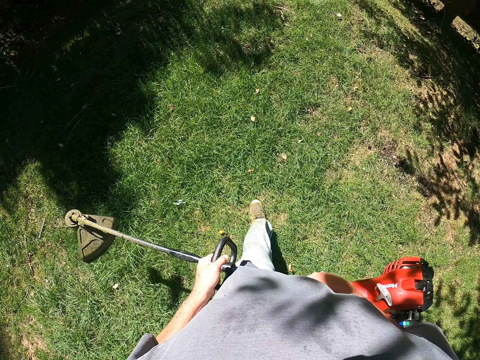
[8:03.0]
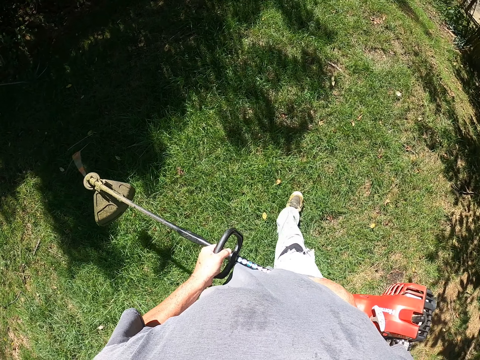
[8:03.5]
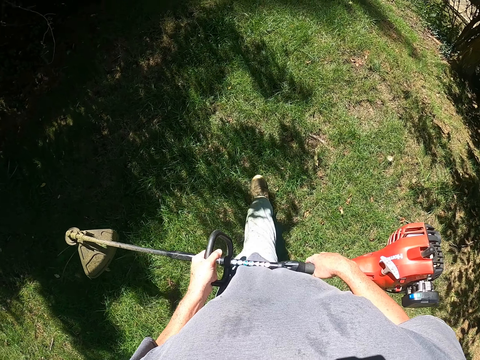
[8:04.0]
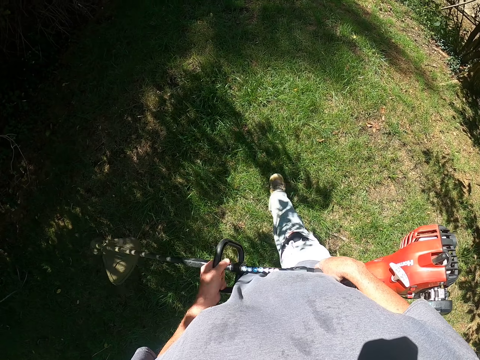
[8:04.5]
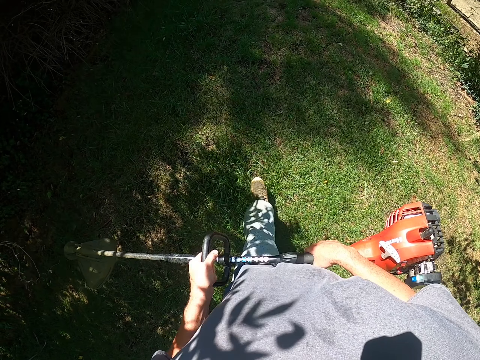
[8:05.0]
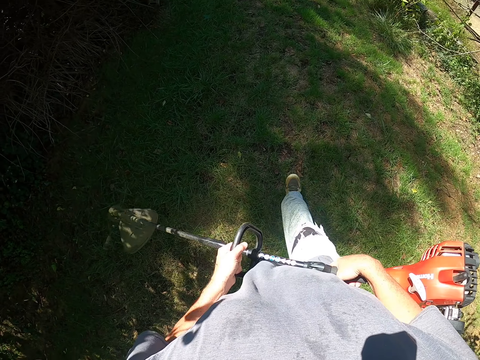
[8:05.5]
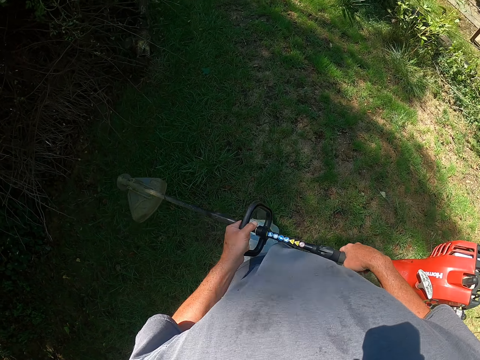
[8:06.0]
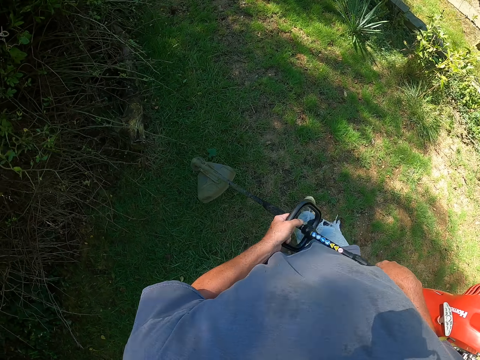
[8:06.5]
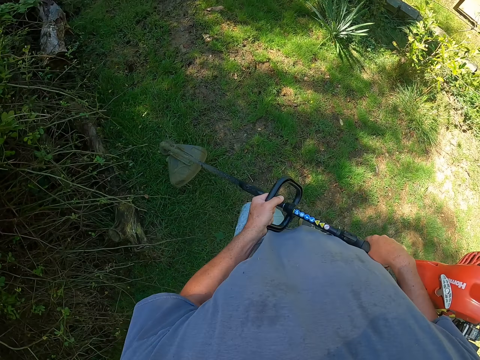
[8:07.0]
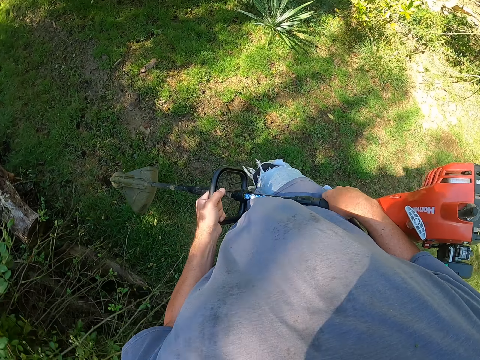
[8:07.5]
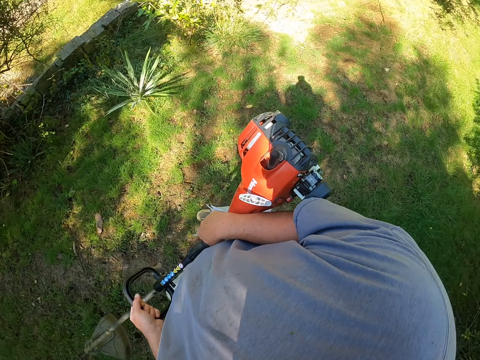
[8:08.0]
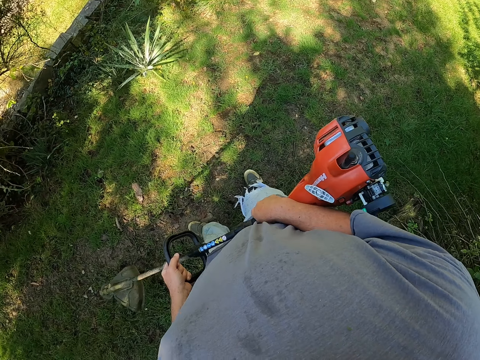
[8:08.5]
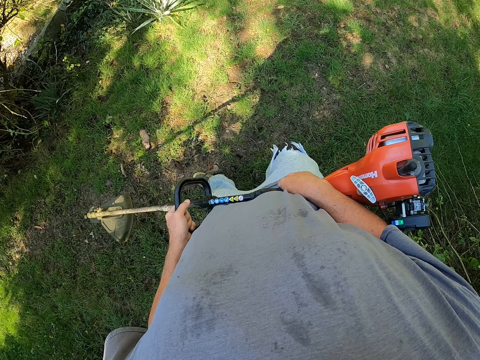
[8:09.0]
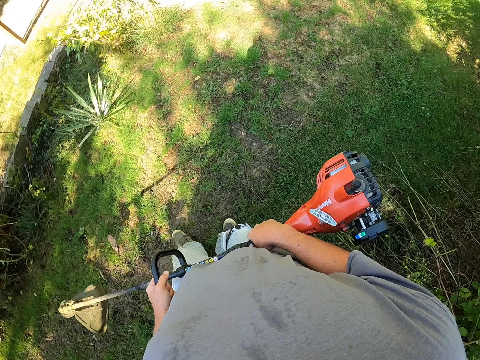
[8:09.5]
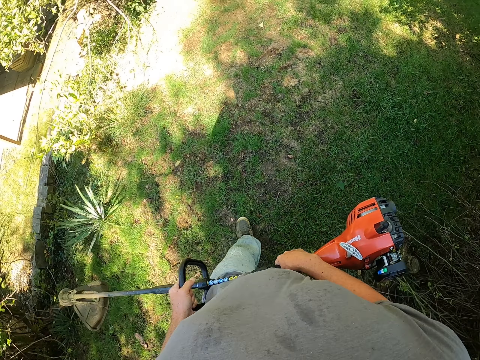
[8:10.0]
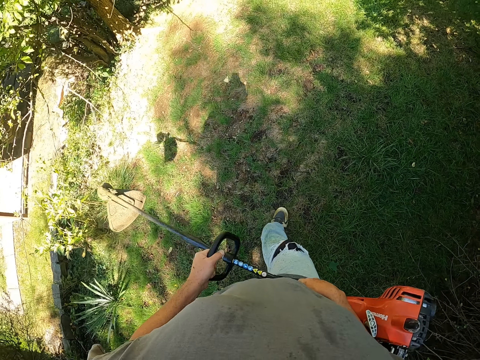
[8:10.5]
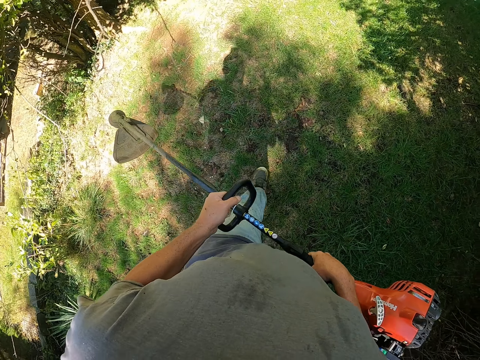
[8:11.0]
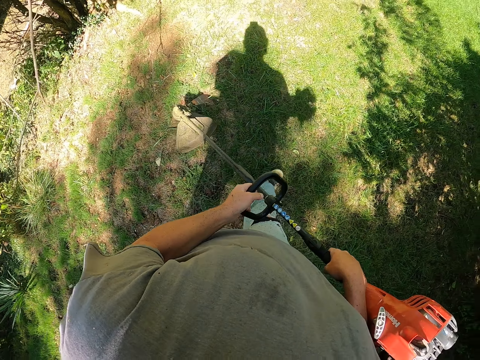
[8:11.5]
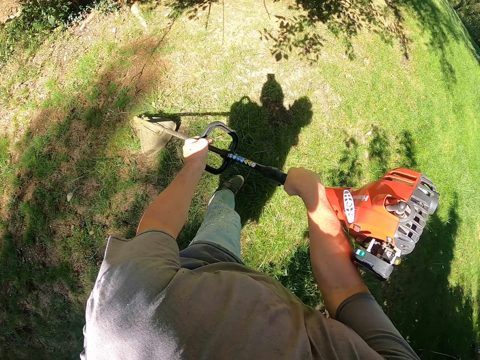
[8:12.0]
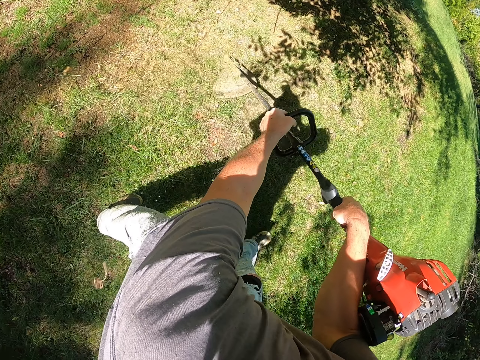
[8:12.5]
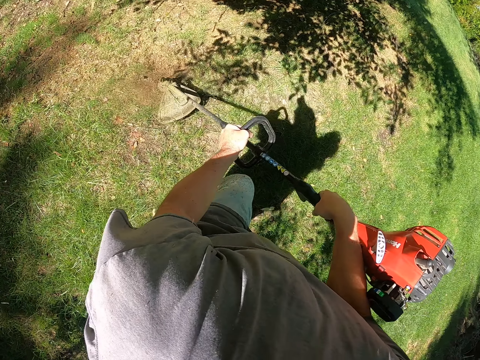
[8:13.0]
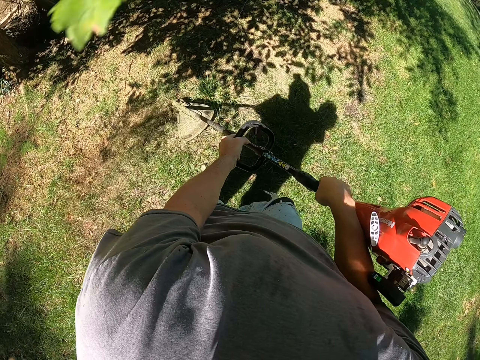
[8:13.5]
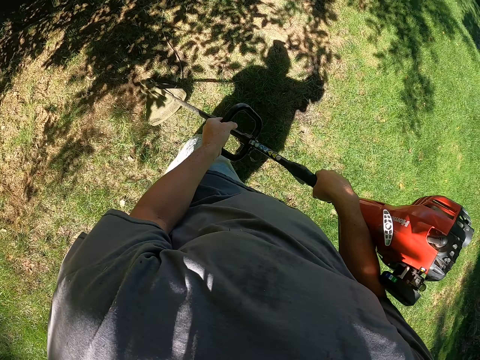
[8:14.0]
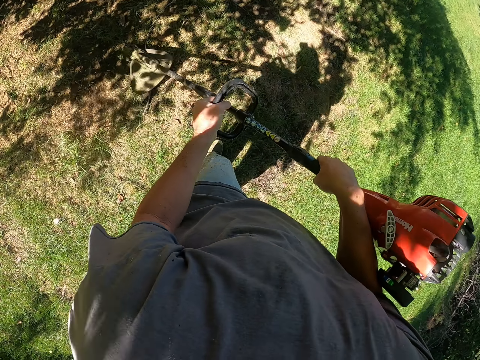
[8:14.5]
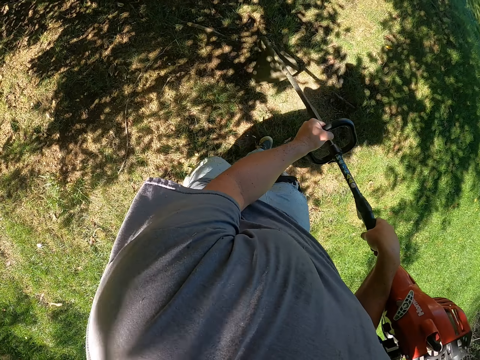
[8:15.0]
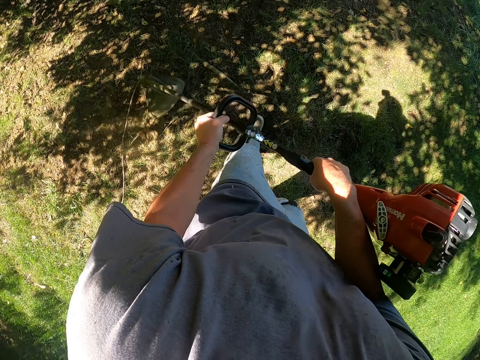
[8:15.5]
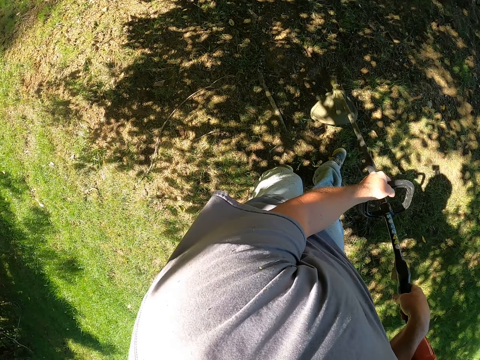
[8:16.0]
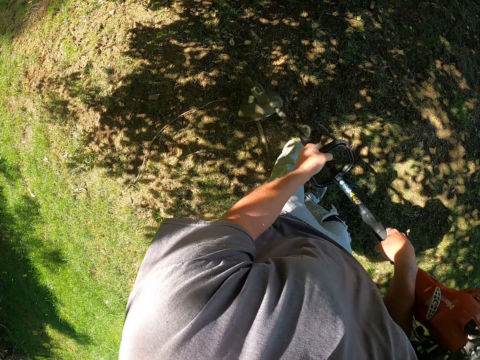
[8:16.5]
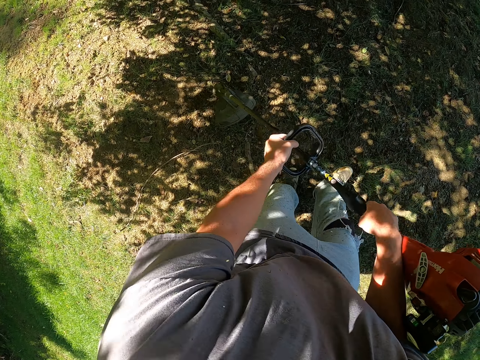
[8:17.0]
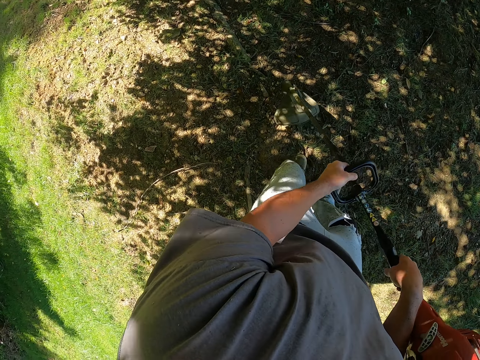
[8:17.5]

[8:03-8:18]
The camera wearer cuts grass with a grass cutting machine.

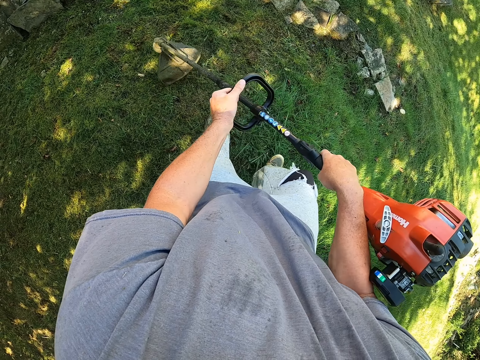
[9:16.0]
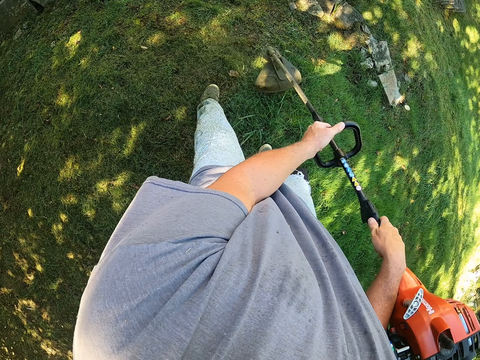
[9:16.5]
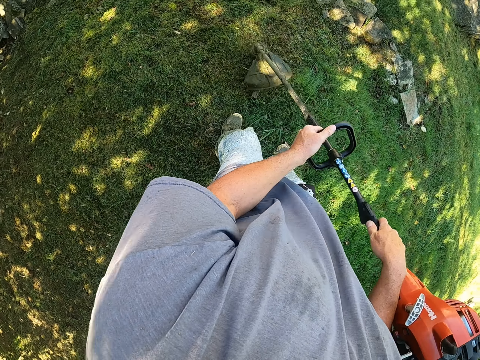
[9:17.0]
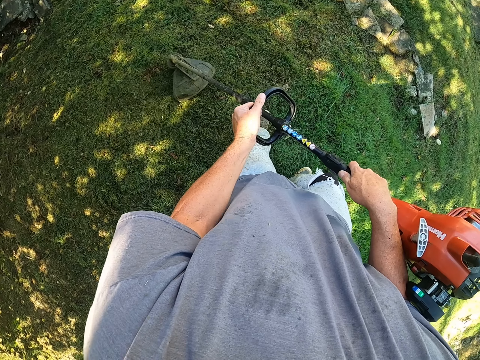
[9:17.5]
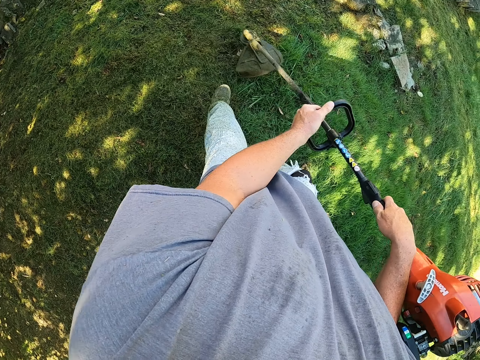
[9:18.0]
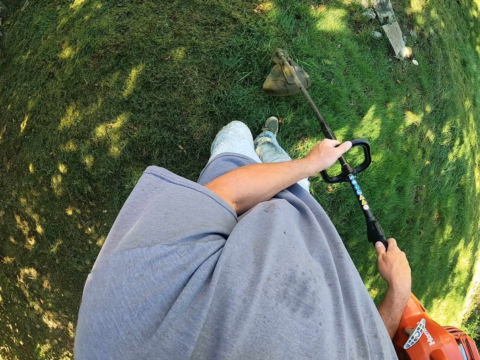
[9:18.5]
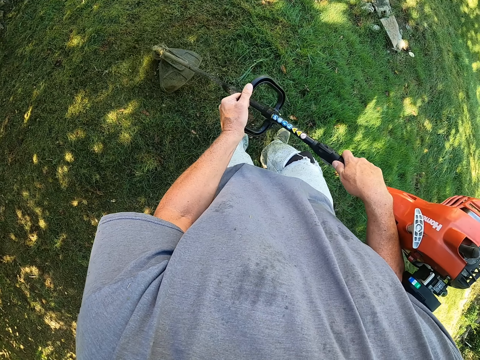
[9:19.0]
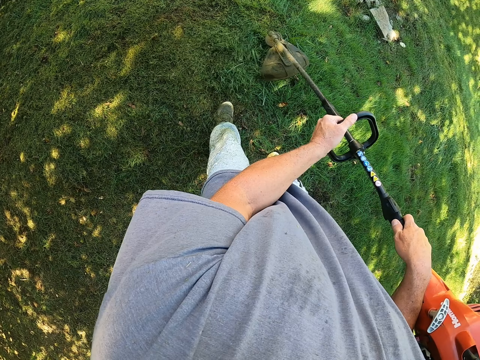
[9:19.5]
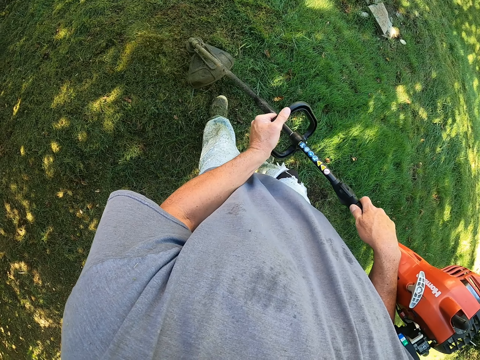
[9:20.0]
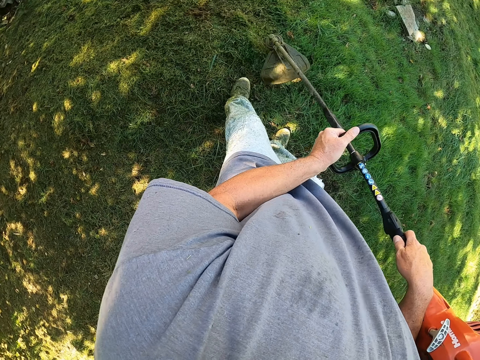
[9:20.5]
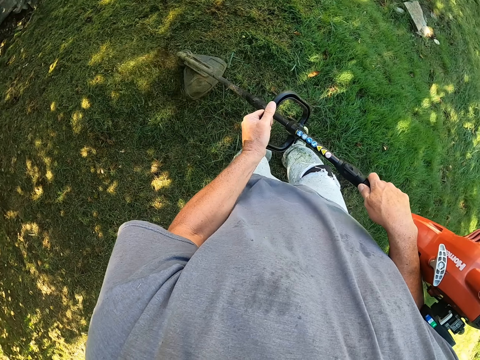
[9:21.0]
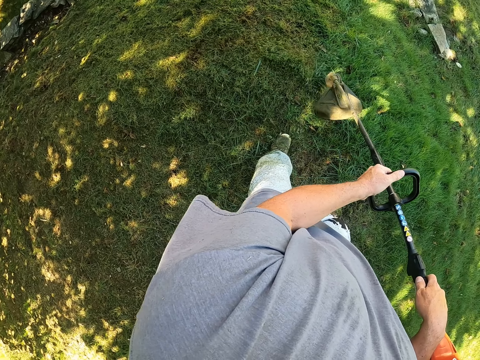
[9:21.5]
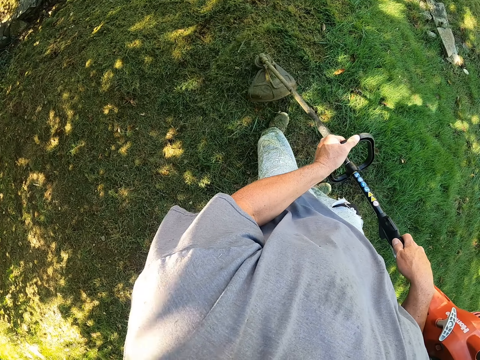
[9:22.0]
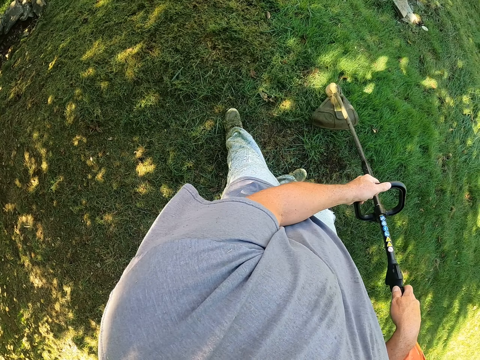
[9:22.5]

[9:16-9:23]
The camera wearer holds the grass cutter handle.

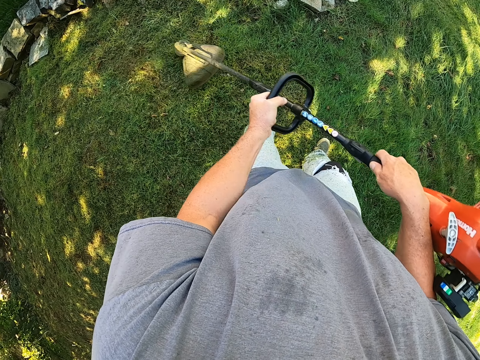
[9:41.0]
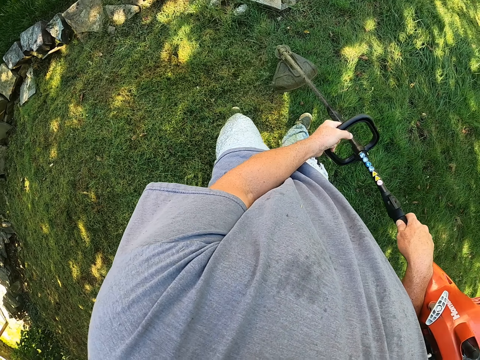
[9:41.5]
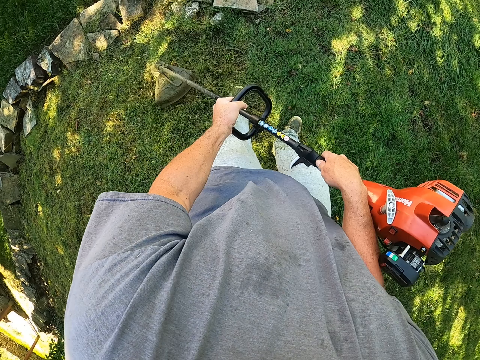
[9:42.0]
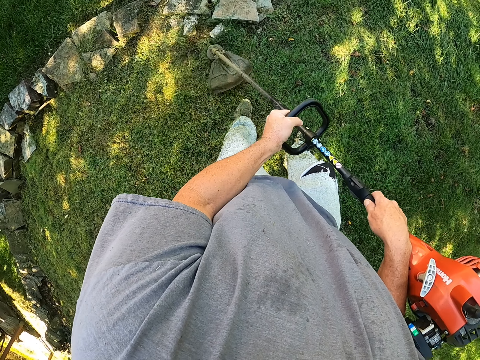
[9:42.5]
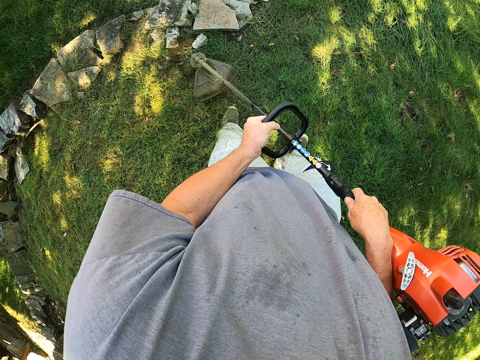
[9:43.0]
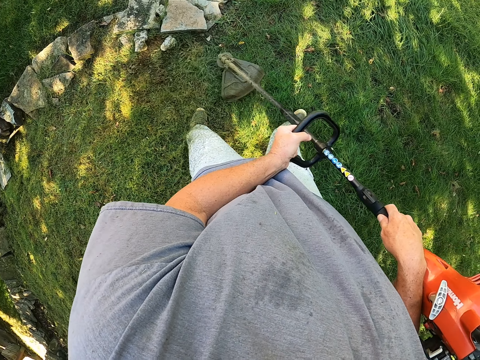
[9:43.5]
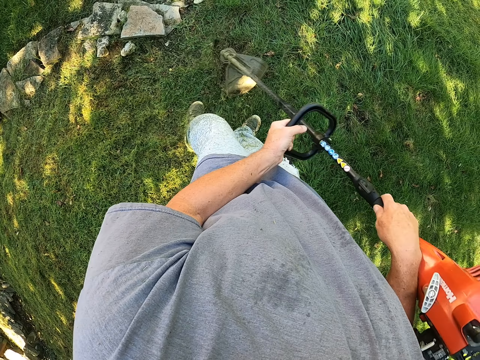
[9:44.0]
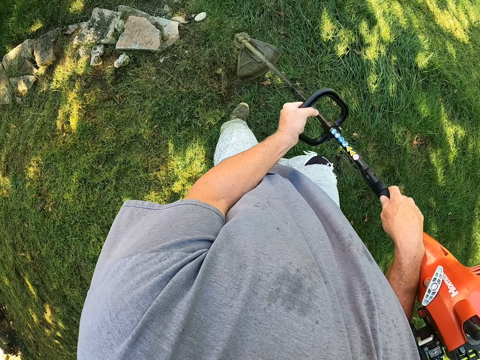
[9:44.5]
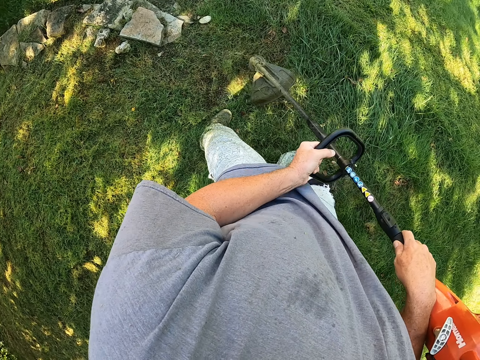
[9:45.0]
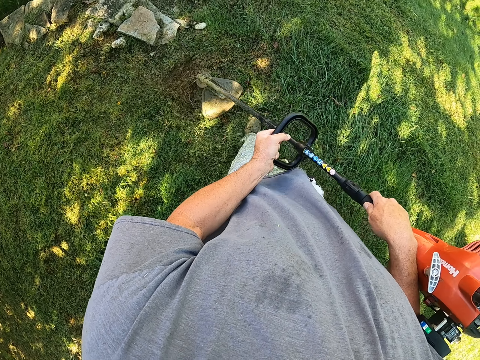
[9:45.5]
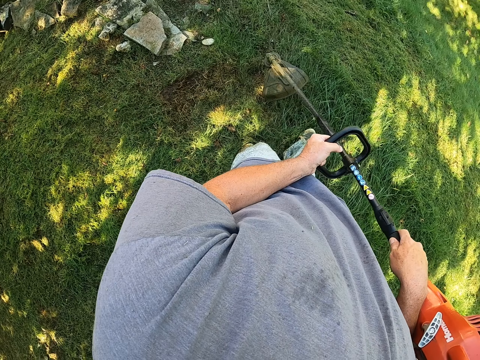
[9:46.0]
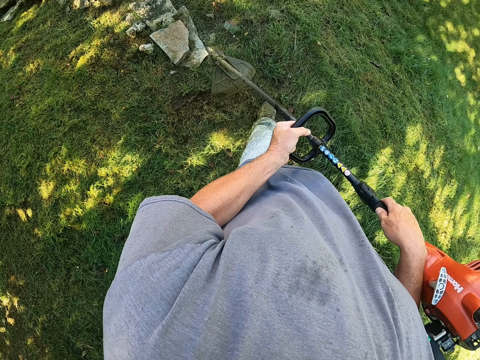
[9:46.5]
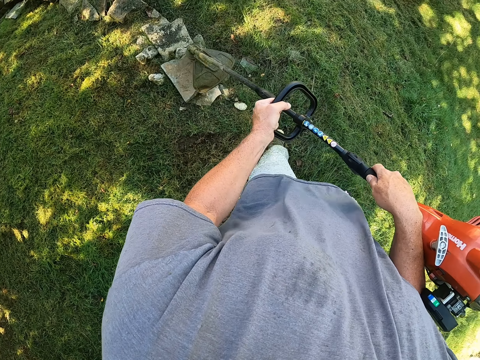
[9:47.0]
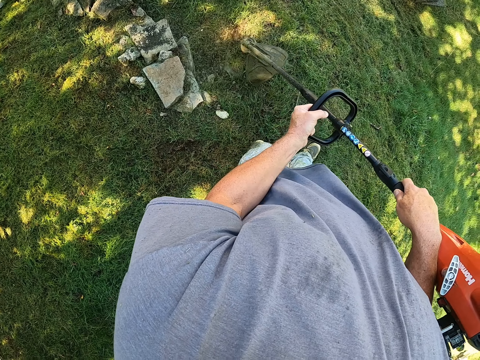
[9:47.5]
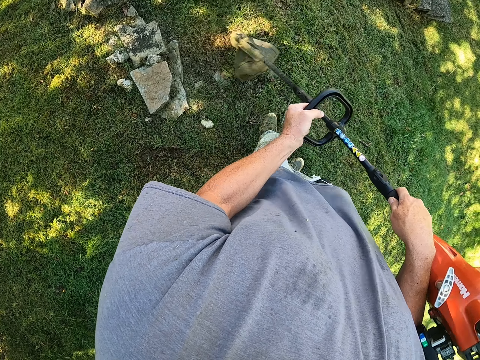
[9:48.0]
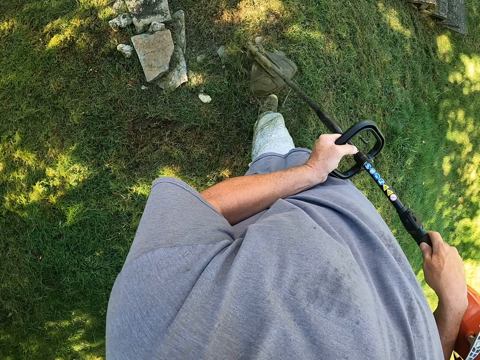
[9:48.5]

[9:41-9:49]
The camera wearer cuts the grass along the stones.
